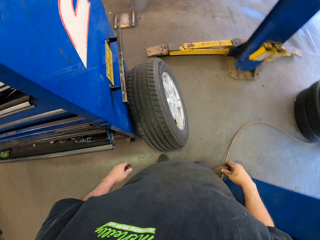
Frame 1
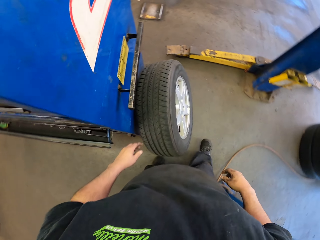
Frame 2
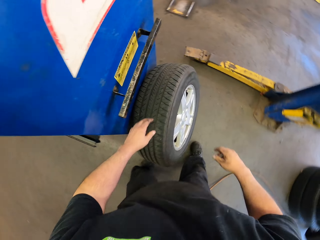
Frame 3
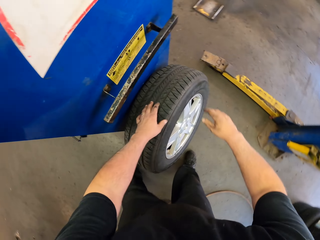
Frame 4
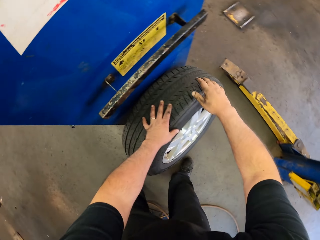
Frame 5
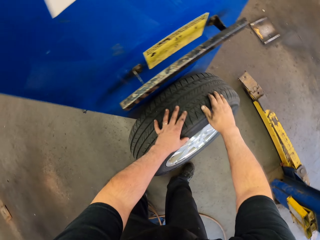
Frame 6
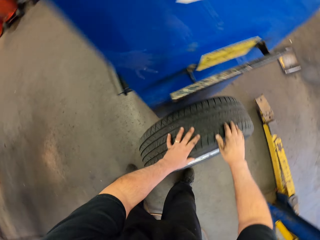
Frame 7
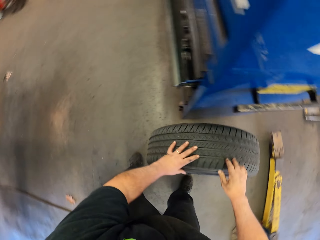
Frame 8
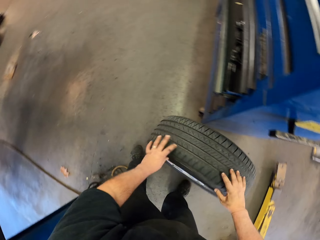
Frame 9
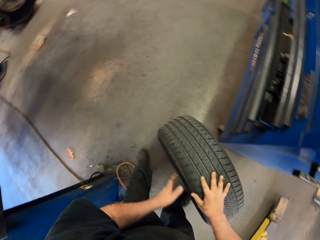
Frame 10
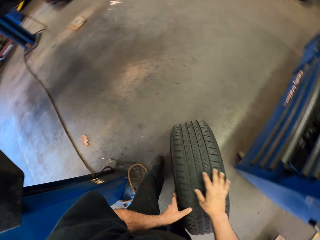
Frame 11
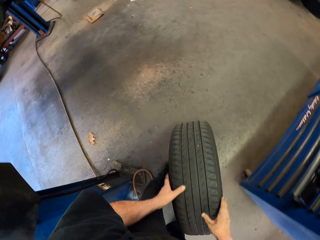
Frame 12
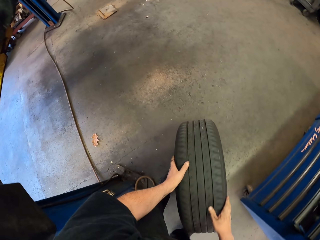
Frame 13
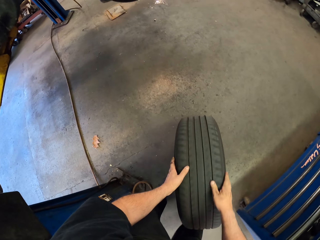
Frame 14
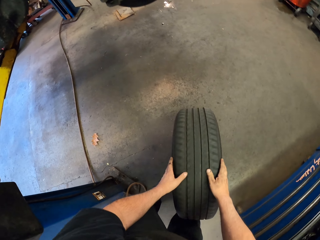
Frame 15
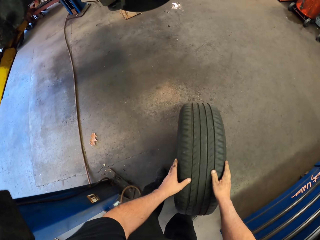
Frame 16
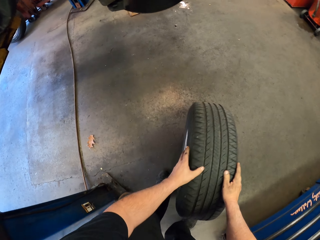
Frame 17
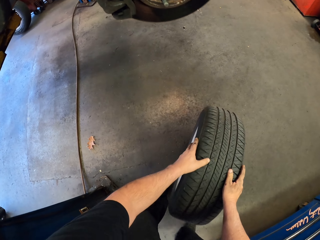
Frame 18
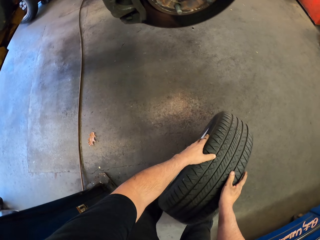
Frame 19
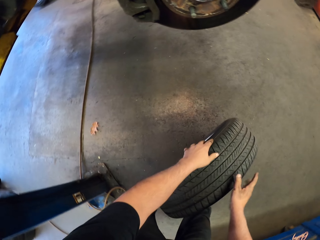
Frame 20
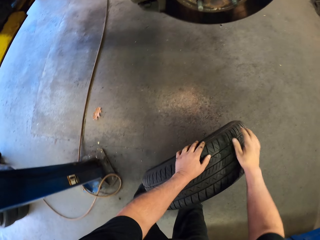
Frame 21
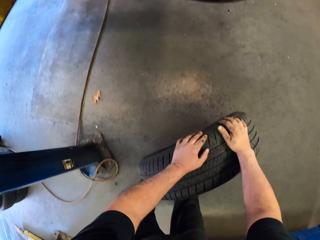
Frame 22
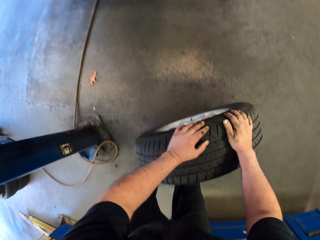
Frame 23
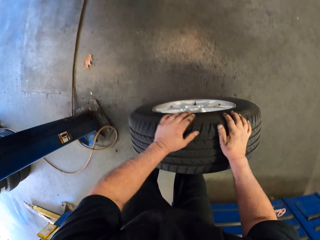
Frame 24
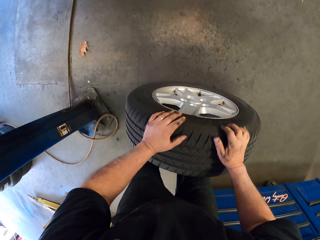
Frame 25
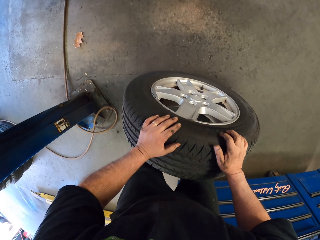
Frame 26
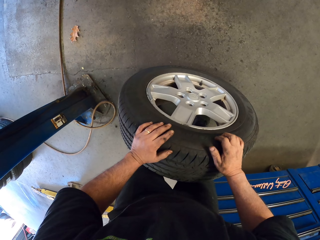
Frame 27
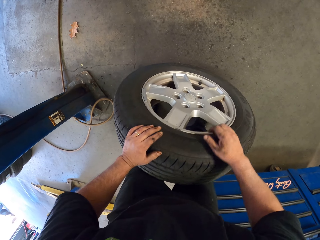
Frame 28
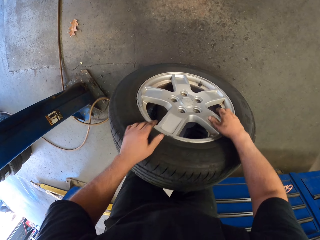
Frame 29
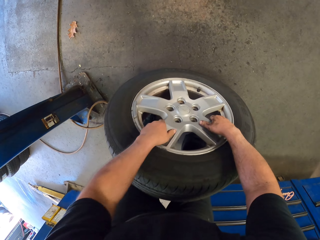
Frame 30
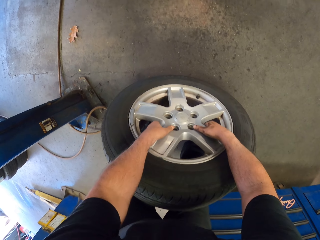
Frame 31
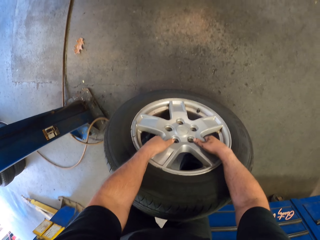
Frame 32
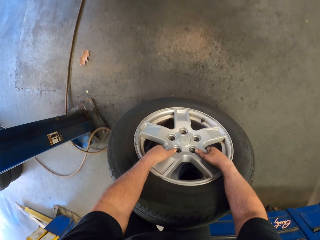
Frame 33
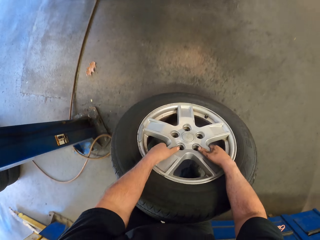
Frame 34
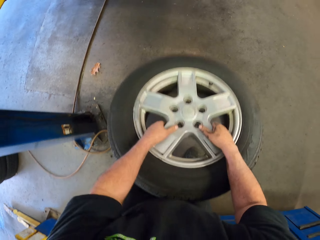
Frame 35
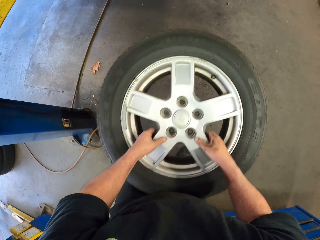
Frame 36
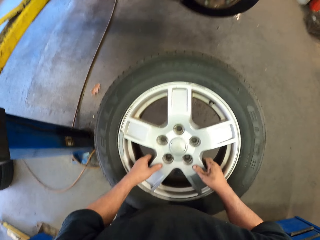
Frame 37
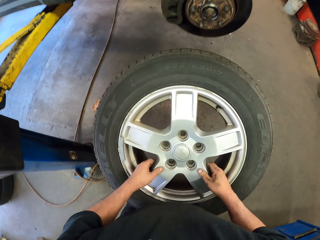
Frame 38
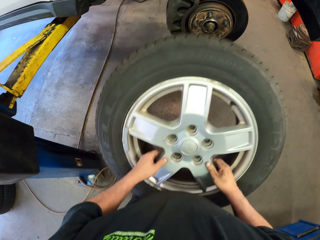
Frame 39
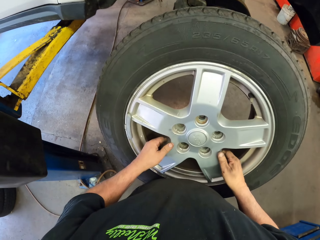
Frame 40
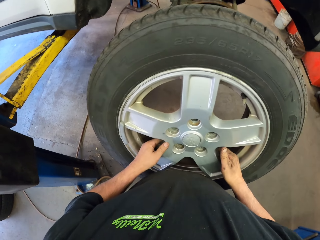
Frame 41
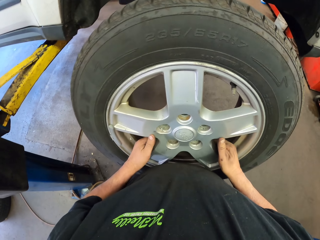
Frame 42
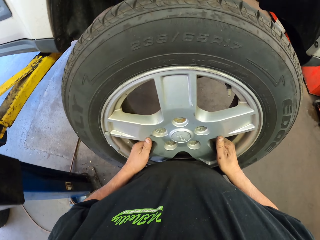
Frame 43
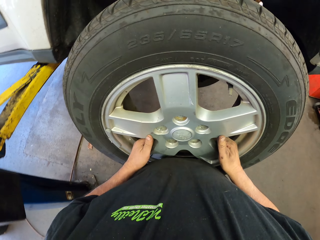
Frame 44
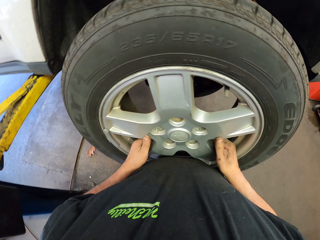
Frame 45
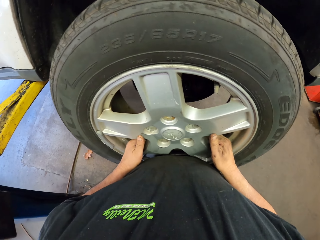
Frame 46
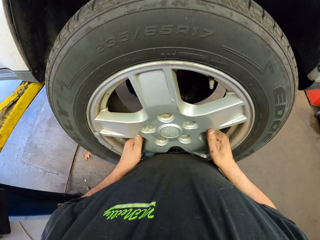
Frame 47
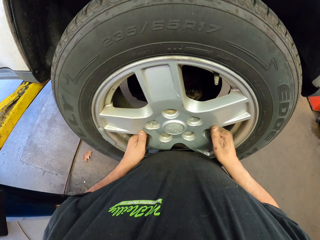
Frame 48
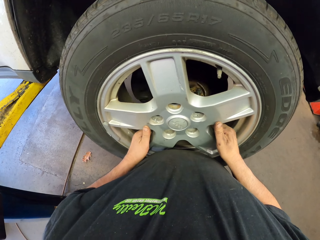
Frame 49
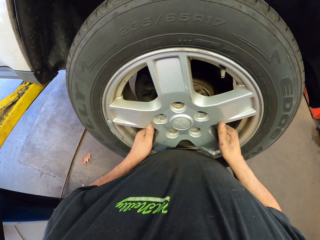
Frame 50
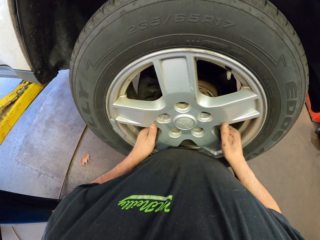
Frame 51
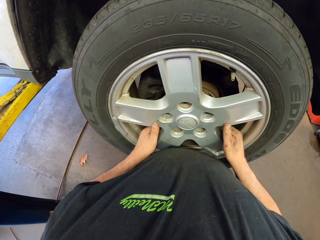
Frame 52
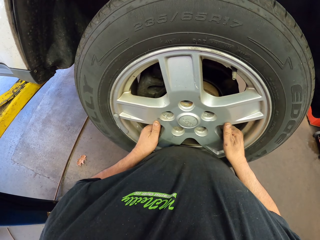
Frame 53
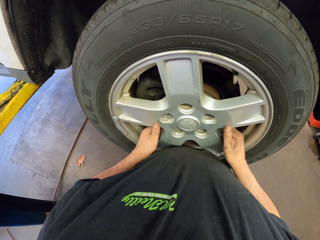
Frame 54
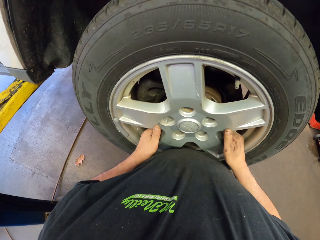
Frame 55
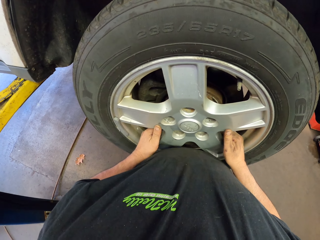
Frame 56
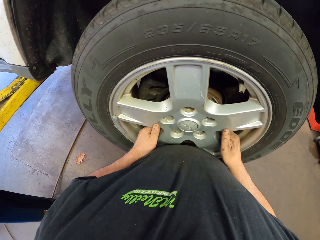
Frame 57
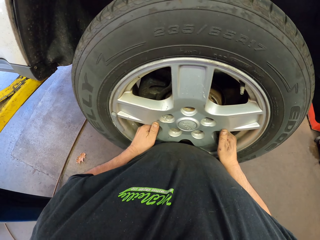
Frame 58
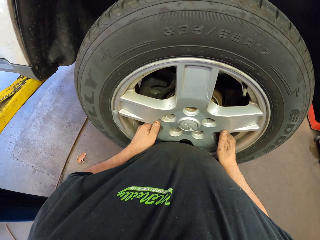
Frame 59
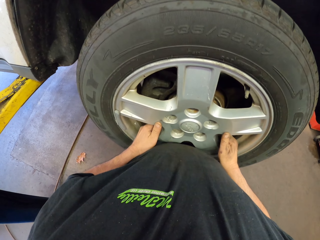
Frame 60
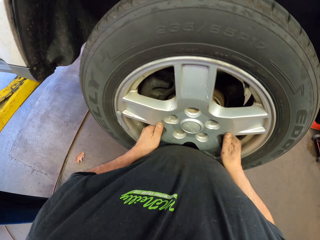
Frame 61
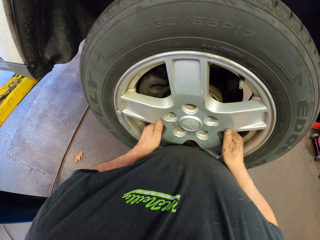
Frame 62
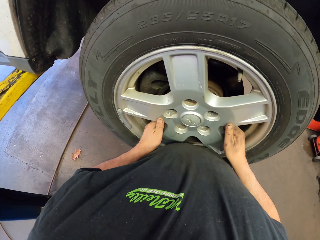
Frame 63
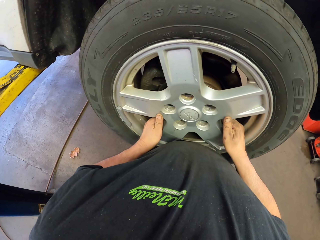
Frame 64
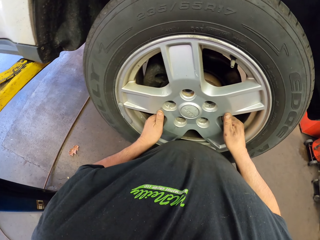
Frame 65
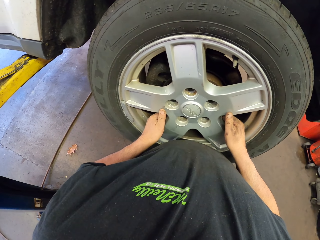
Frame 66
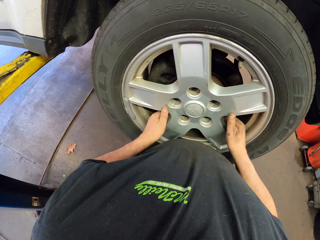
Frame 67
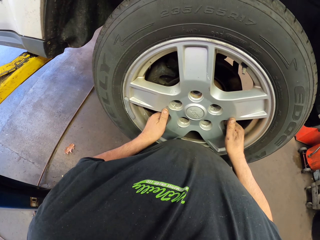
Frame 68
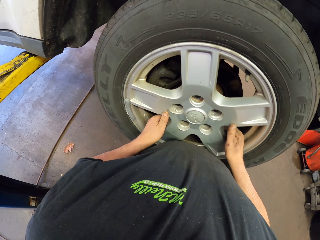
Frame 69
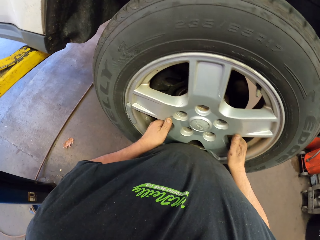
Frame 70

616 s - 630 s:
The camera wearer holds the wheel. He moves the tyre with his hands. He cycles the wheel in the garage. He lifts the wheel. He fixes the wheel on the vehicle. He places the tyre on a machine.

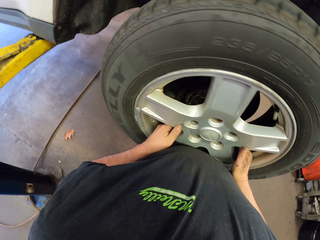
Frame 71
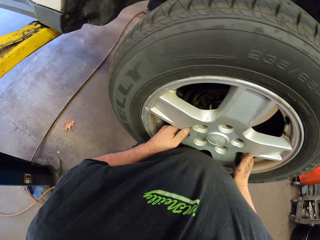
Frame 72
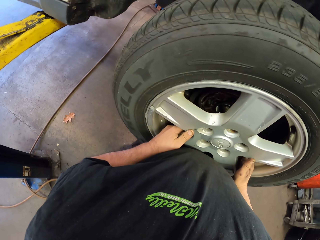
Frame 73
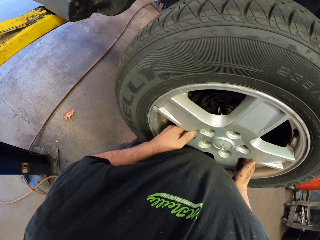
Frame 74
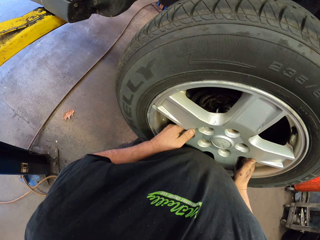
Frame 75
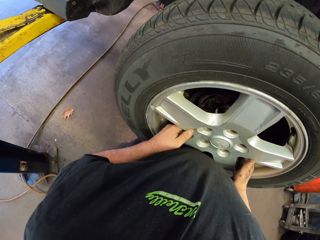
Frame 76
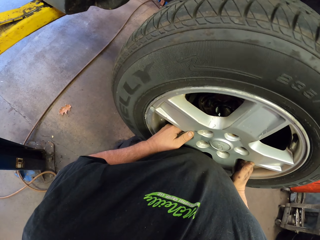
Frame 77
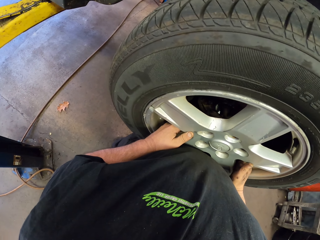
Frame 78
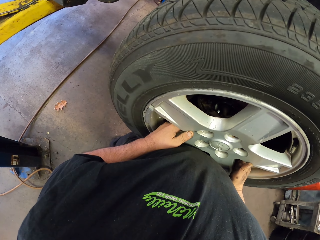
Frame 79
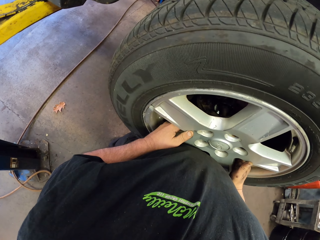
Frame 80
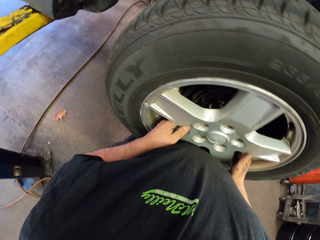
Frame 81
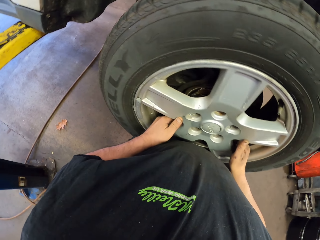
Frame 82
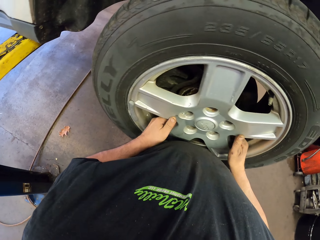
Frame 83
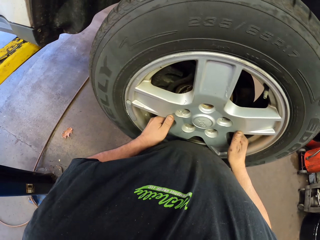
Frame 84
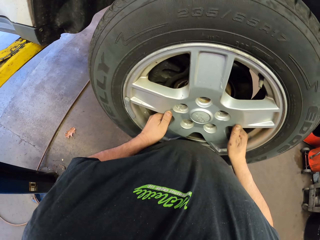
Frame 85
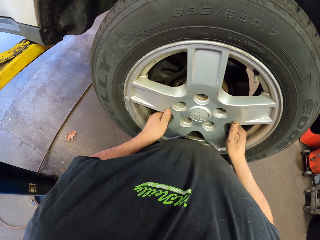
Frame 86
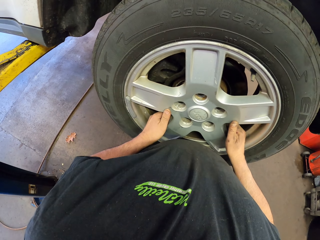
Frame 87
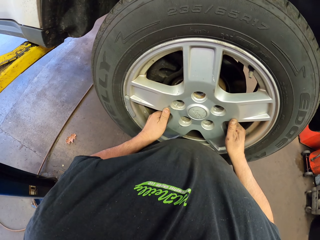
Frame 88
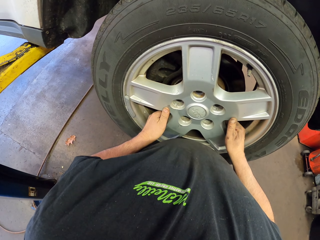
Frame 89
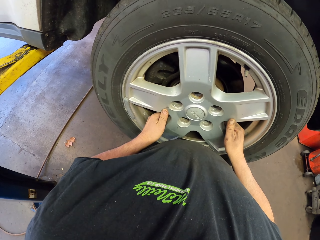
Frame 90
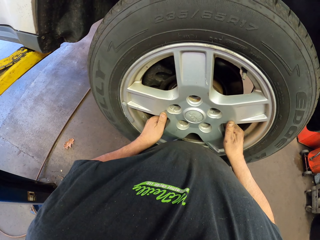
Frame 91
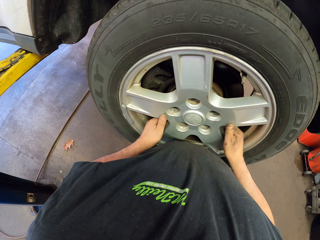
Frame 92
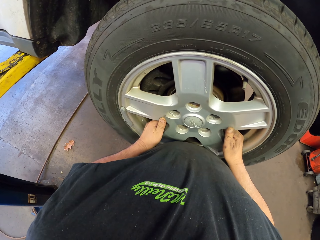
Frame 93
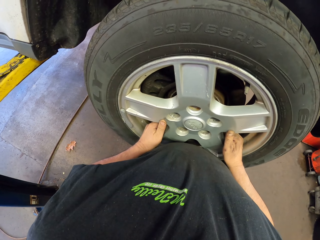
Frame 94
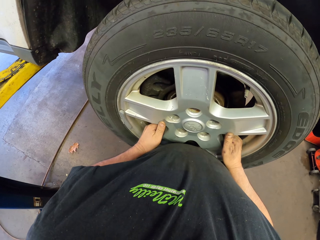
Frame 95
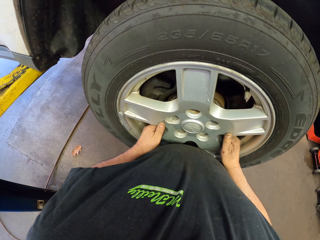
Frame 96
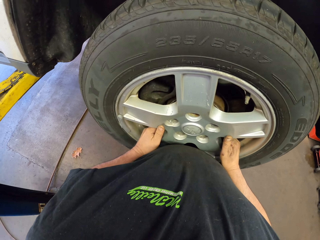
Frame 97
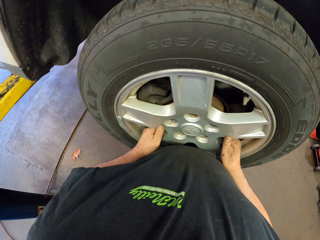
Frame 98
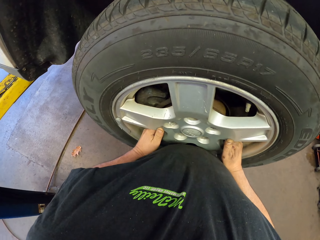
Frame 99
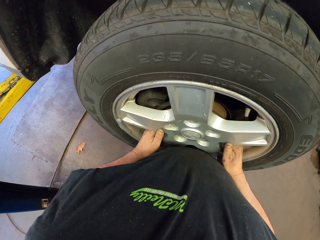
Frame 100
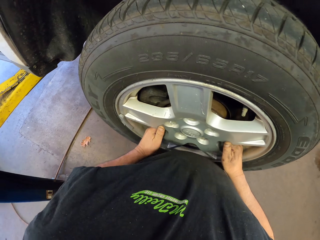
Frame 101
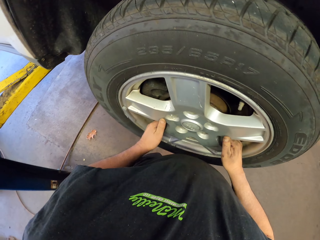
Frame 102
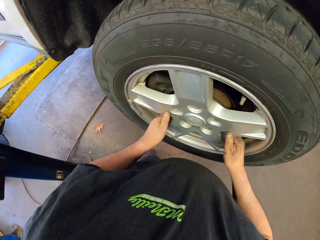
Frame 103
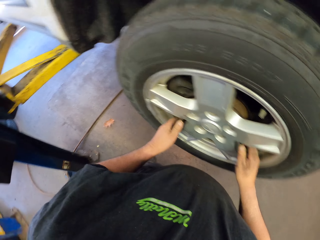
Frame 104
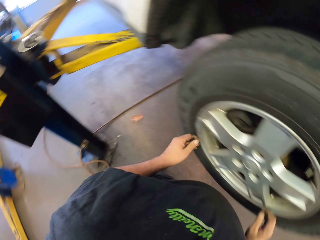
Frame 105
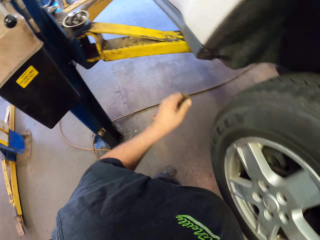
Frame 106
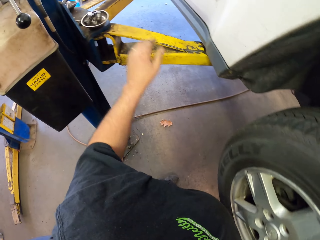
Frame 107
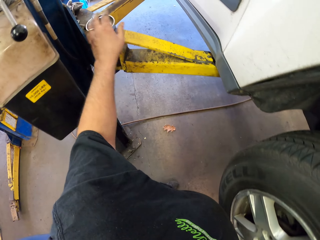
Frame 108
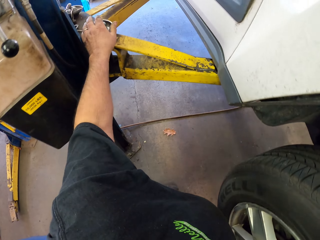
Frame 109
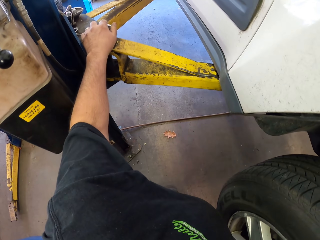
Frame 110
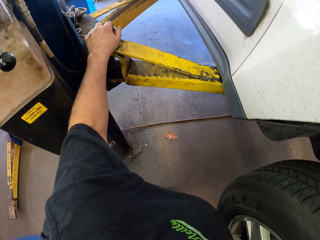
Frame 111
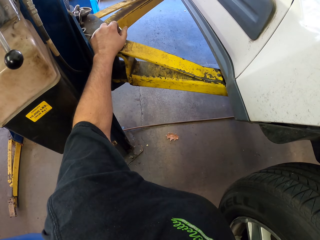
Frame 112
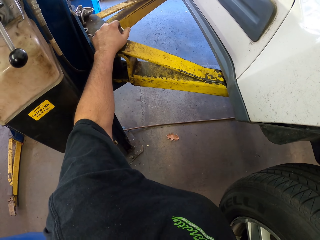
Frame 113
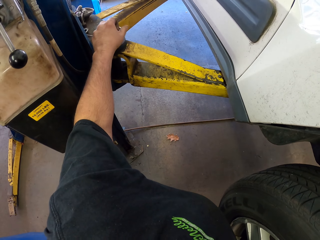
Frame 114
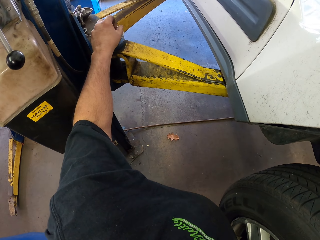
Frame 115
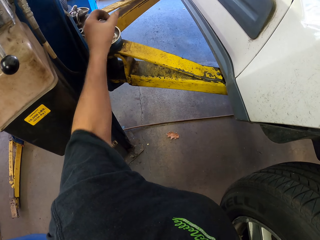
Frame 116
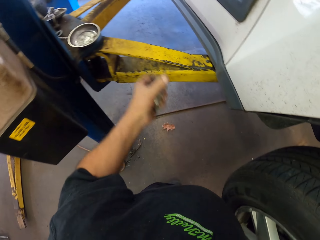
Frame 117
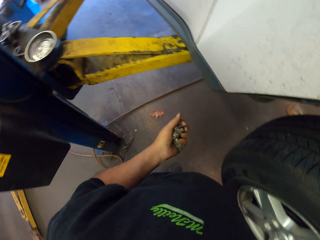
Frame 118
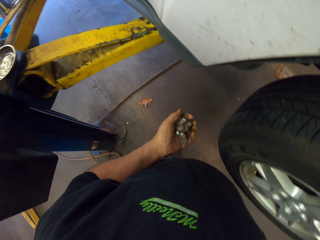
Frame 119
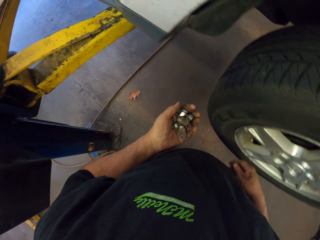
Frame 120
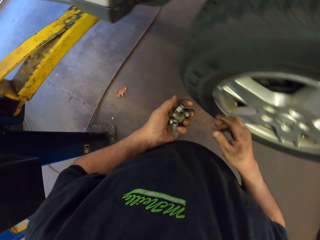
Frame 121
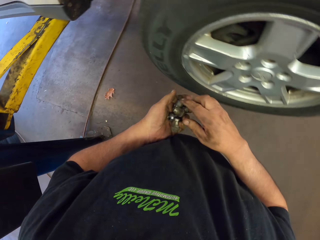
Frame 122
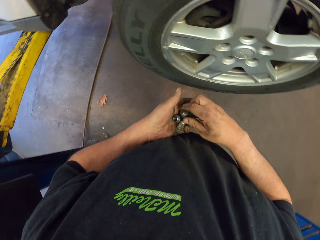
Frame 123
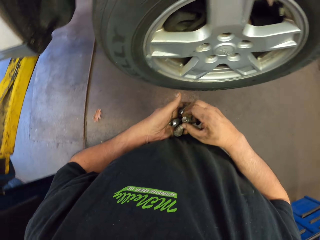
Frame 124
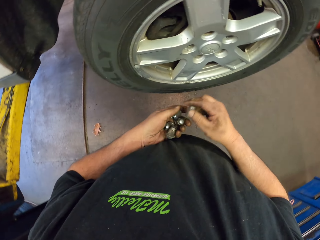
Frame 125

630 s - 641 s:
The camera wearer fixes the bolts on the tyre. They pick the bolts.
